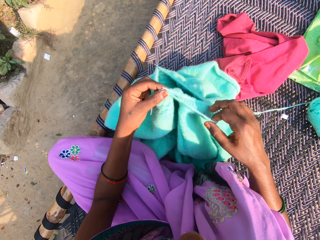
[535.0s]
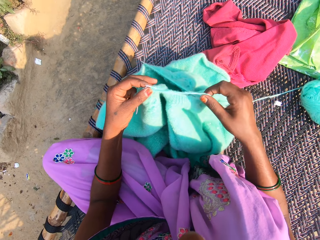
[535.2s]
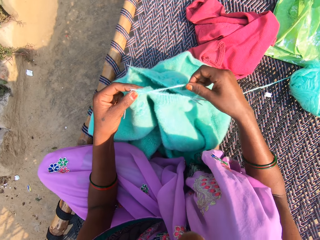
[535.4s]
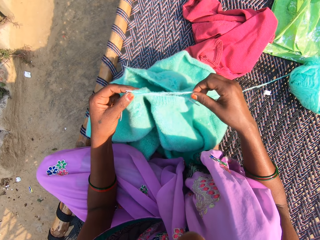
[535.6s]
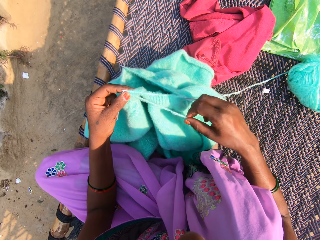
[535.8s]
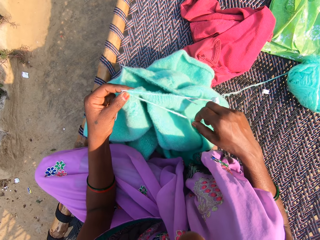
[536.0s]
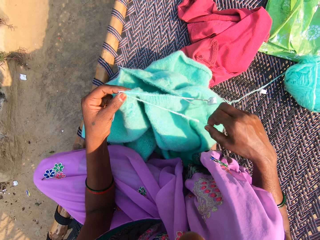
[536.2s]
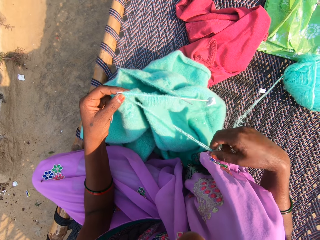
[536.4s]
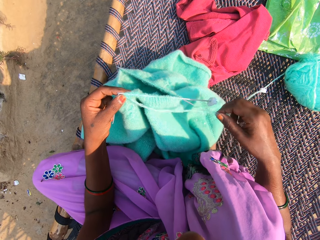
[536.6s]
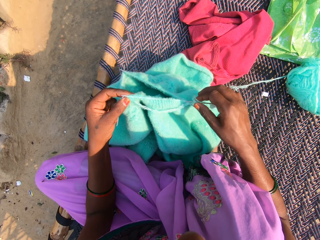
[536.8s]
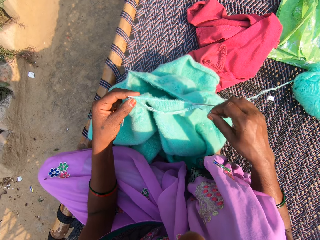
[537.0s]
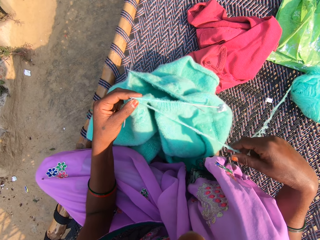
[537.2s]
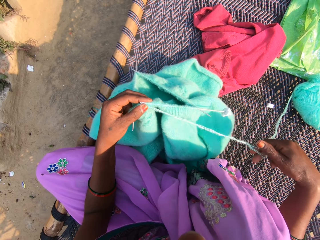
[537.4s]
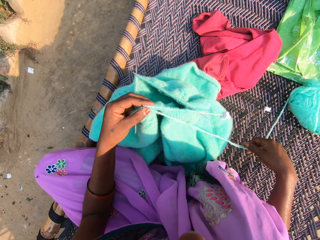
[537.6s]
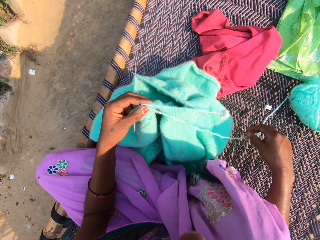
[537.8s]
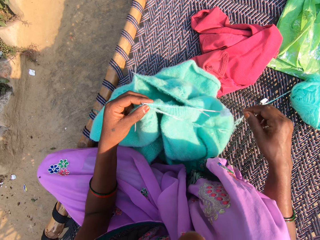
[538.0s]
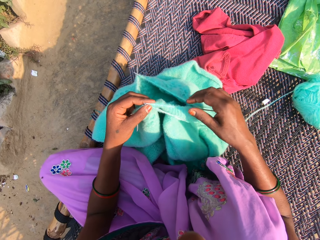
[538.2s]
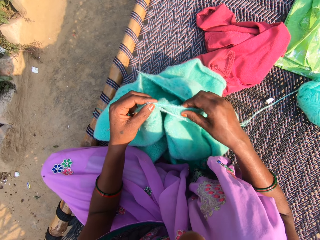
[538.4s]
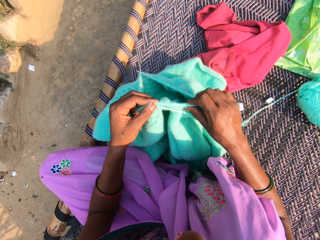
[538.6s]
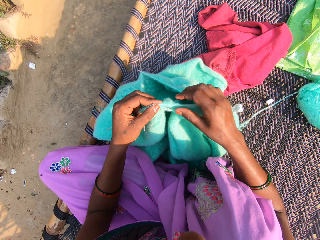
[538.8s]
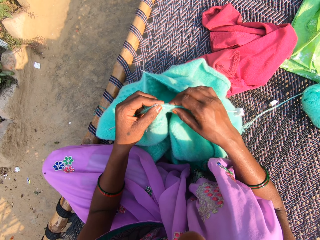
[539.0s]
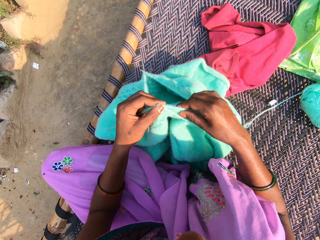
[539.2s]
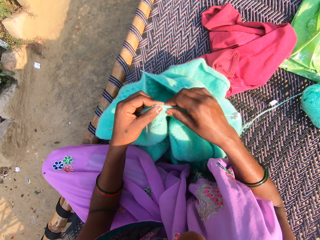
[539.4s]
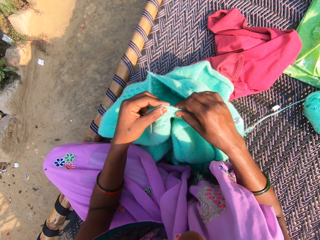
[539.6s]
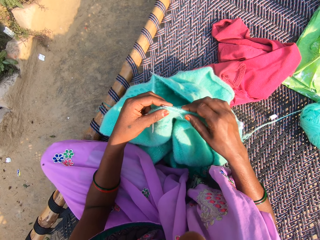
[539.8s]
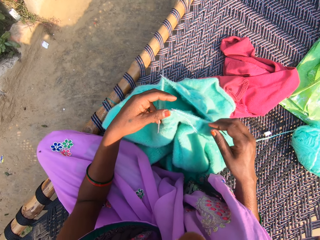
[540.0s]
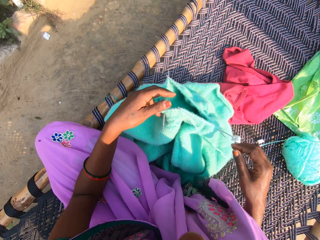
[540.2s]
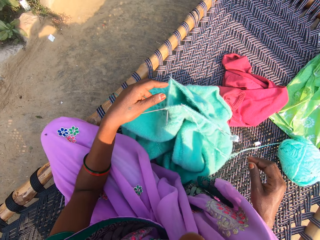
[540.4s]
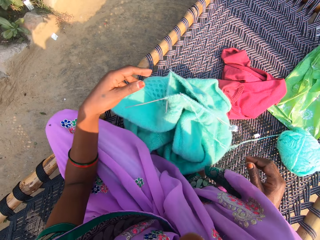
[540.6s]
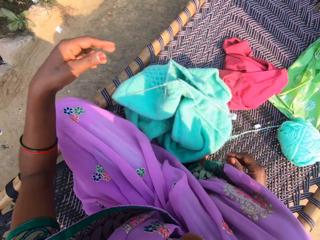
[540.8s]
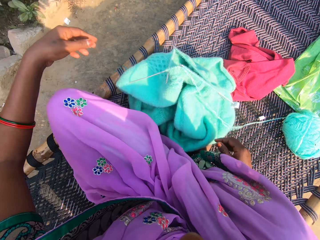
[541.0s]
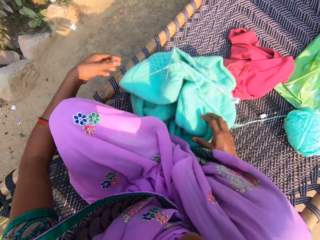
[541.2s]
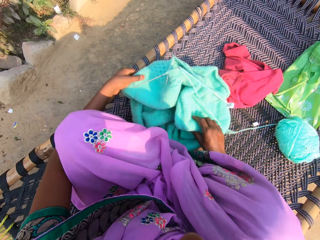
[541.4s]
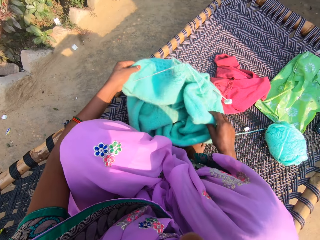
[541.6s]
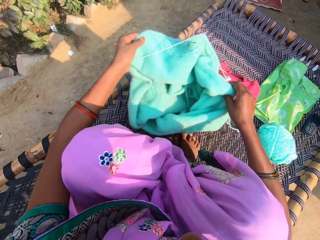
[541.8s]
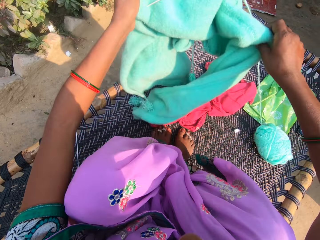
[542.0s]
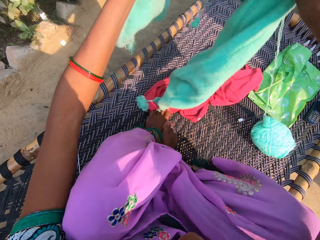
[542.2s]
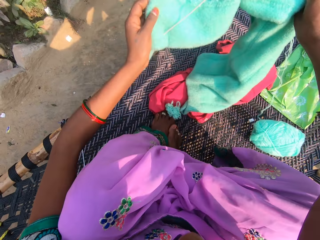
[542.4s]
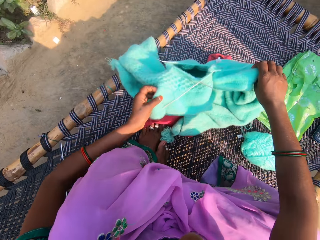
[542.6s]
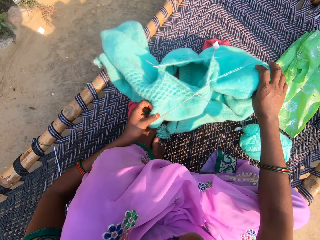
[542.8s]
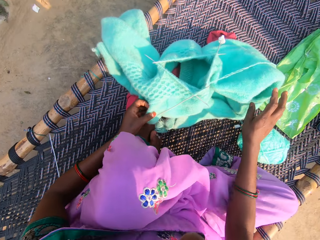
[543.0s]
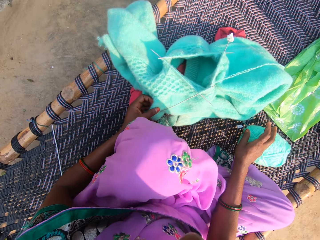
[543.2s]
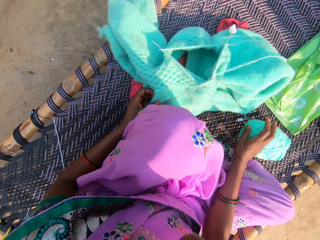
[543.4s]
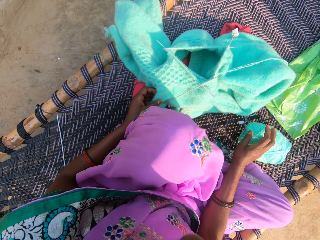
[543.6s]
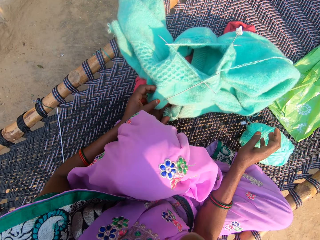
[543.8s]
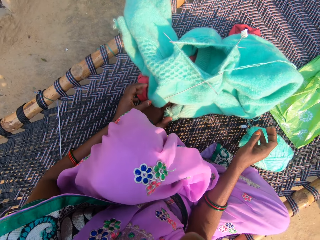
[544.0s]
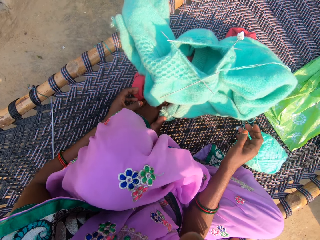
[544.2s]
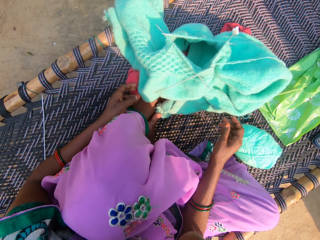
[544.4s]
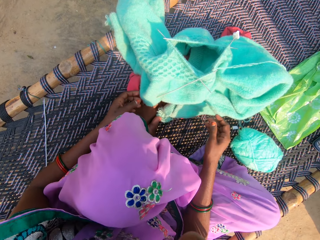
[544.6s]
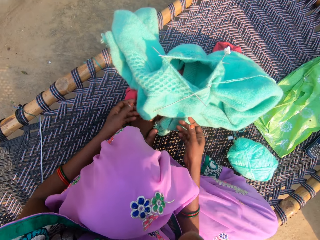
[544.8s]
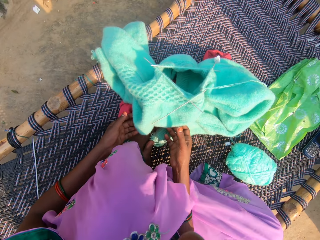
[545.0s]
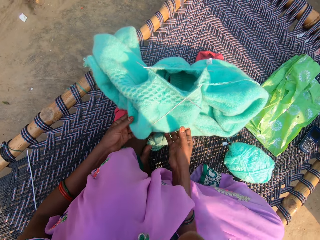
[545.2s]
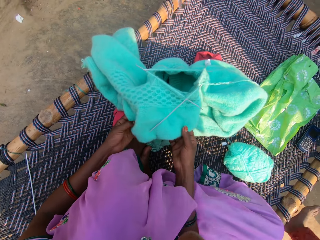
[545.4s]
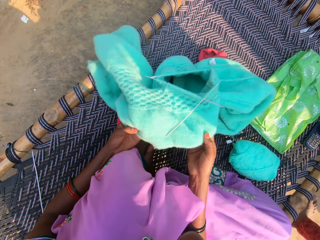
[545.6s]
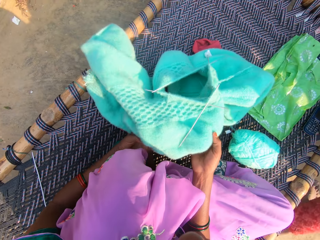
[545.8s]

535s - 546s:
The camera wearer adjusts the yarn or knitting thread with her hand. She adjusts the fabric through the knitting thread. She adjusts the yarn in the needle with her hands. She arranges the cardigan properly on the chair. She holds the fabric.

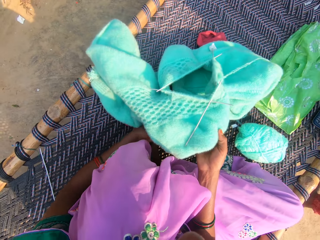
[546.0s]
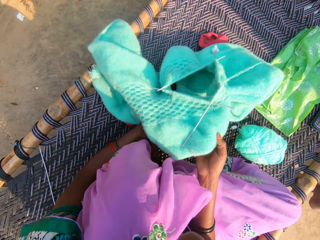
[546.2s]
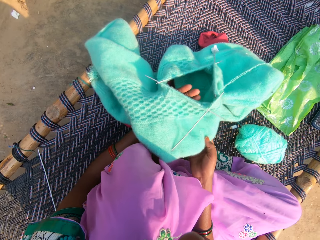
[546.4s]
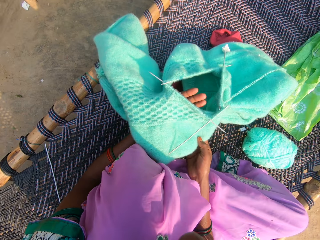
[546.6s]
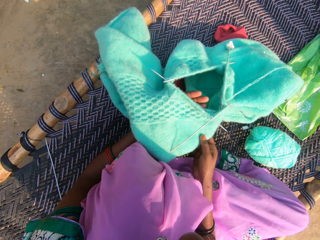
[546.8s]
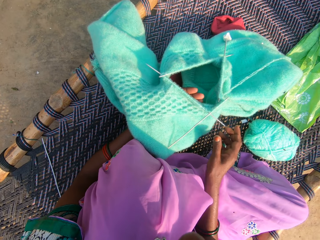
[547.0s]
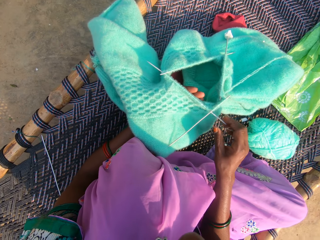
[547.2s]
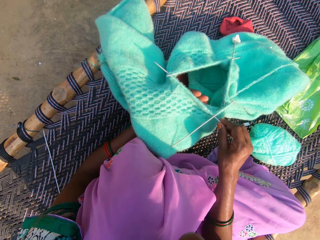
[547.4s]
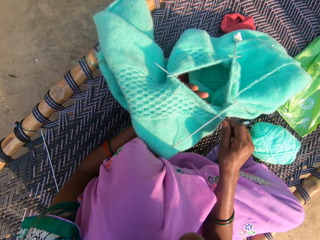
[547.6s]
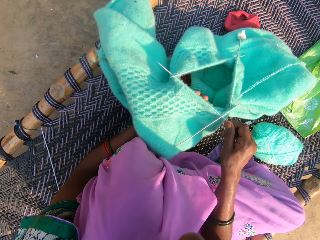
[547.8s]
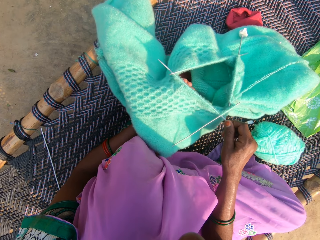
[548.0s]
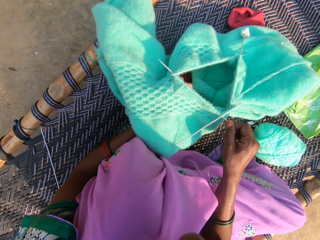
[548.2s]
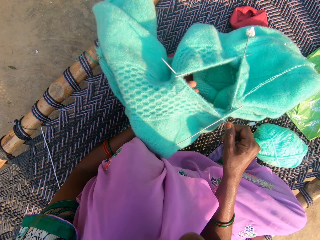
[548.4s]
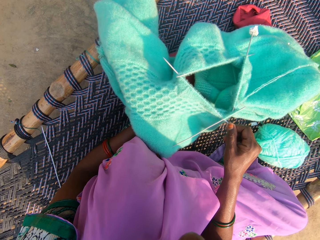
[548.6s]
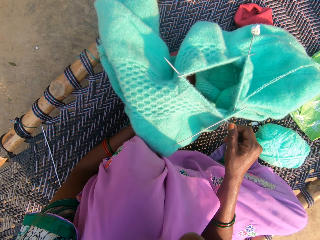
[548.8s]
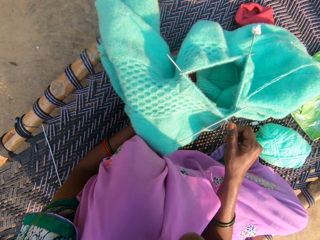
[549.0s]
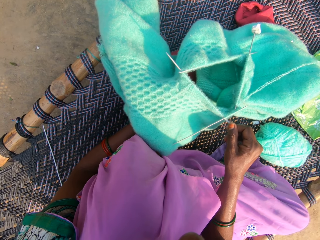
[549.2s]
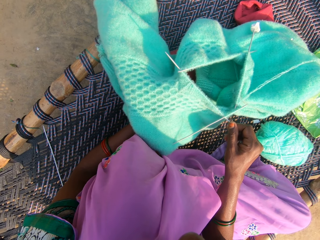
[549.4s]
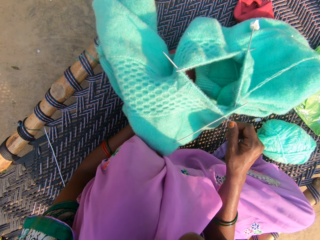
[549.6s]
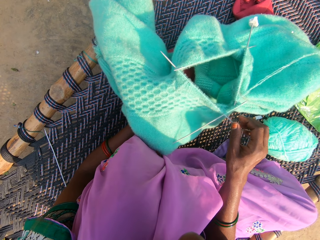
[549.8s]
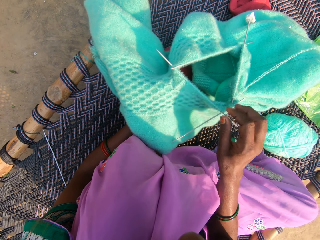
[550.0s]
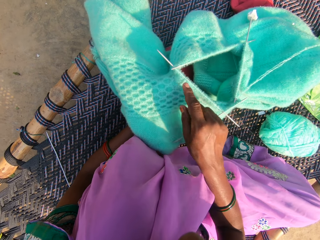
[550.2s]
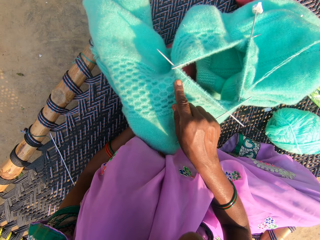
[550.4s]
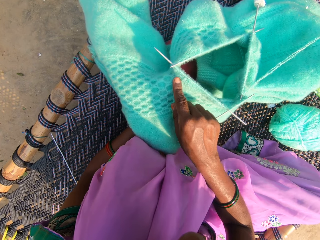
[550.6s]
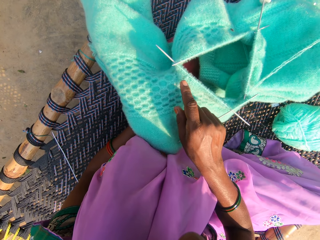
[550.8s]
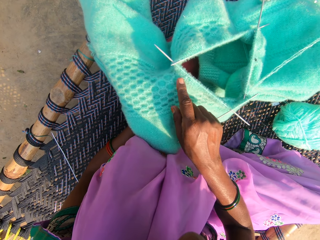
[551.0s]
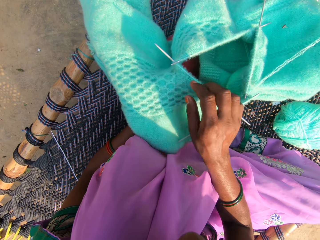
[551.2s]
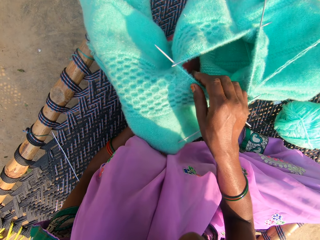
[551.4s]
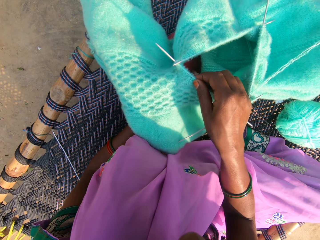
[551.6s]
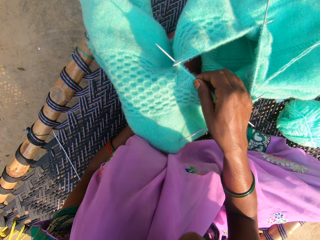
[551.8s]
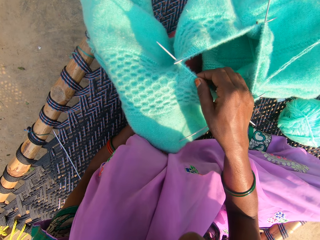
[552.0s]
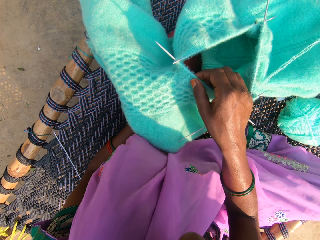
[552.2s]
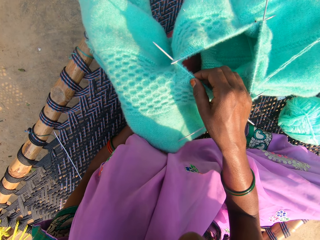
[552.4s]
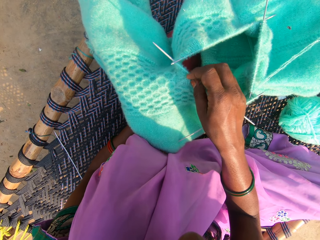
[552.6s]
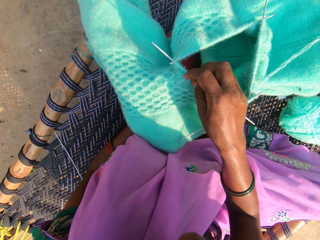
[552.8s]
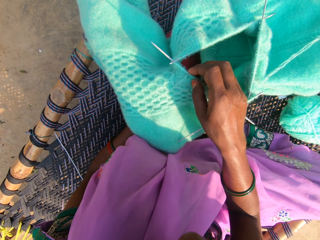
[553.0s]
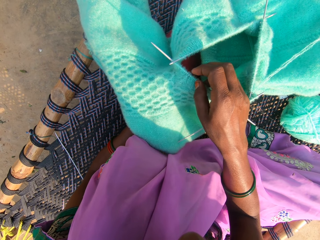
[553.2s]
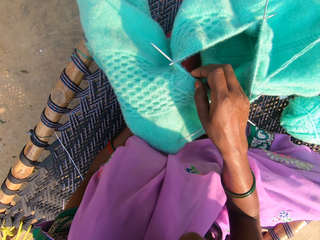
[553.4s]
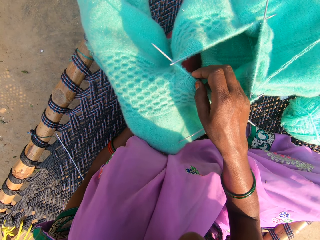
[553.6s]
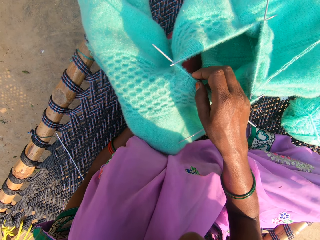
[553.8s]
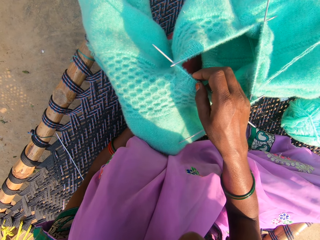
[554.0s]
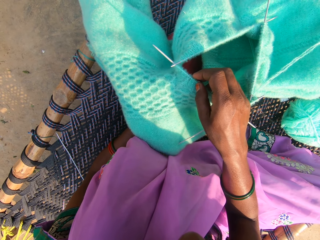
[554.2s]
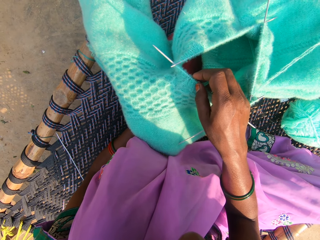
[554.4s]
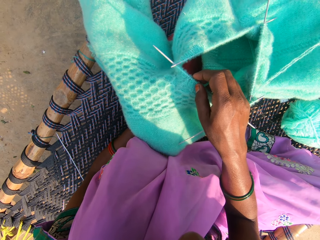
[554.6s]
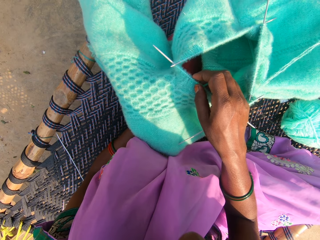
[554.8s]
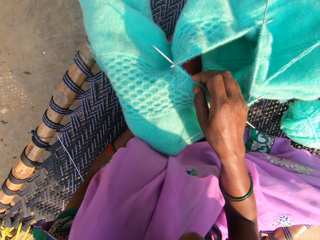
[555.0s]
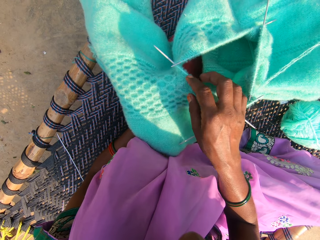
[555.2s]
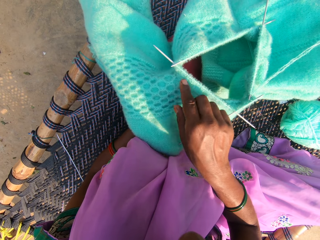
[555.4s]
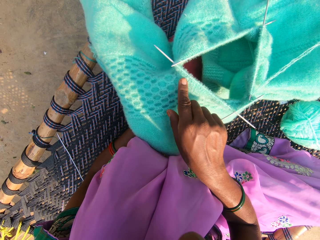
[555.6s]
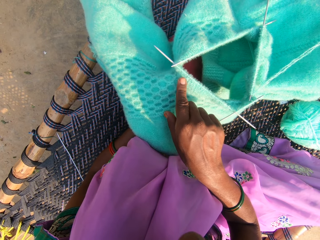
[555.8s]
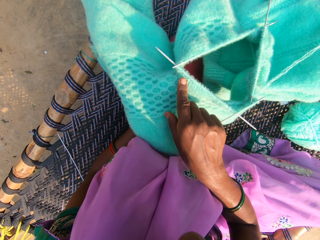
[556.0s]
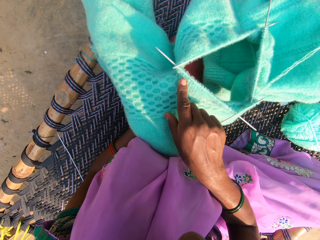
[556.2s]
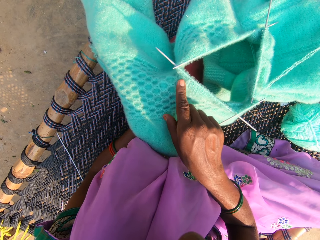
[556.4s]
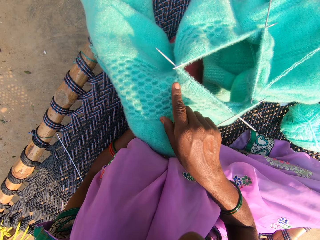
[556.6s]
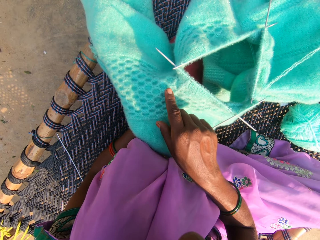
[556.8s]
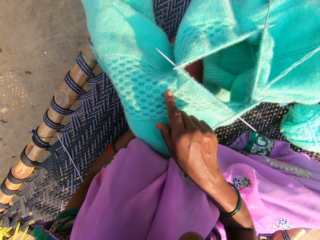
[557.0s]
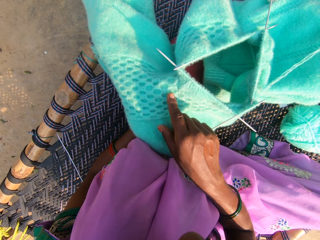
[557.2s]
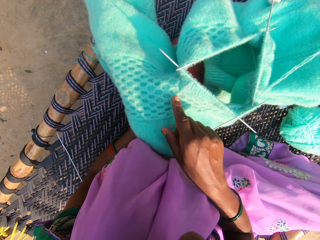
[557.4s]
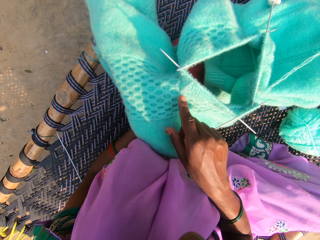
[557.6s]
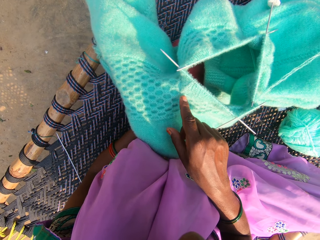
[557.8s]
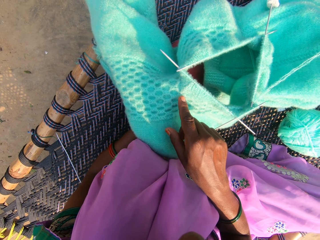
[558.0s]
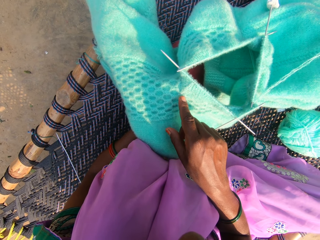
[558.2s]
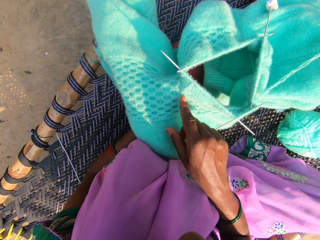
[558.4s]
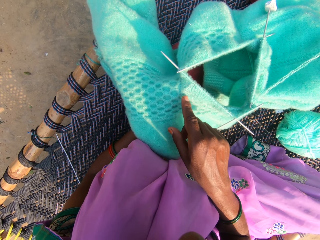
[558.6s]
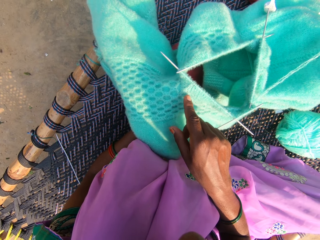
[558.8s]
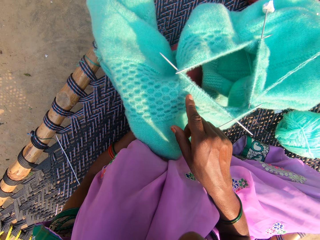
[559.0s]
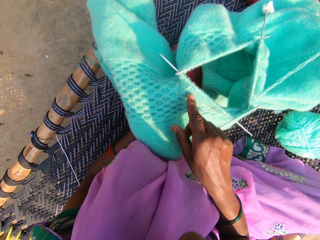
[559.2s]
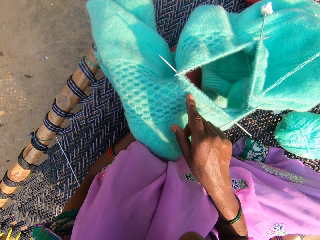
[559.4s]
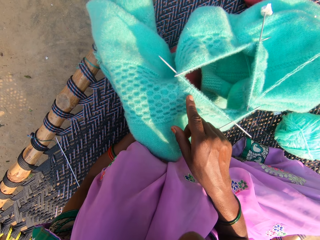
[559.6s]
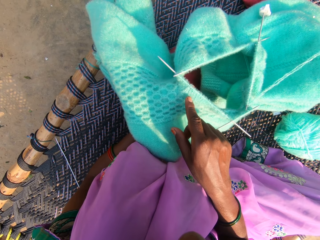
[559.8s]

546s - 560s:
The camera wearer holds the knitting needle. They adjust the yarn in the needle. They hold the fabric.
